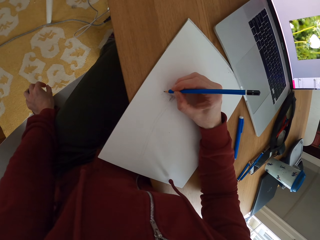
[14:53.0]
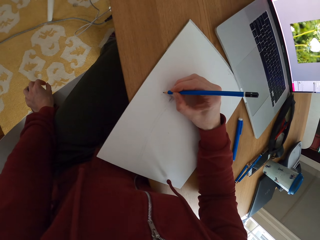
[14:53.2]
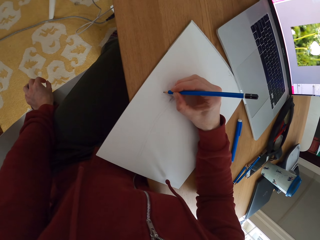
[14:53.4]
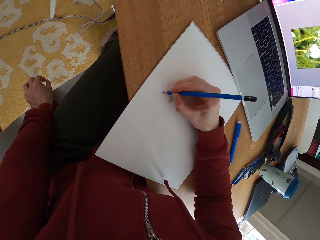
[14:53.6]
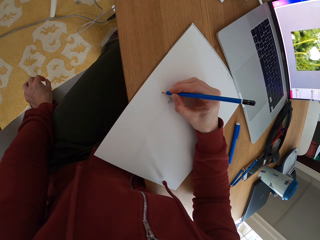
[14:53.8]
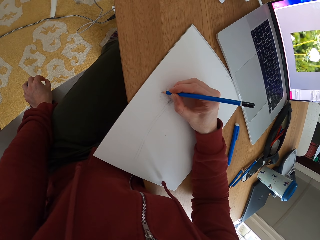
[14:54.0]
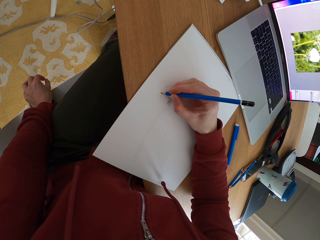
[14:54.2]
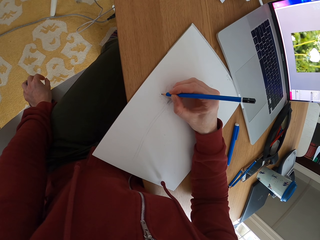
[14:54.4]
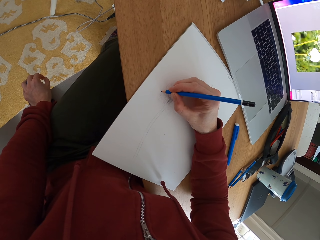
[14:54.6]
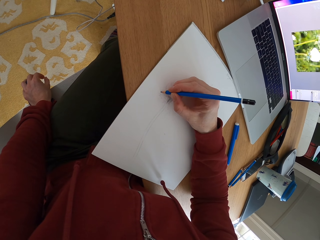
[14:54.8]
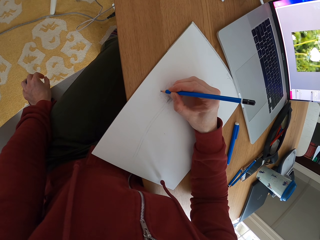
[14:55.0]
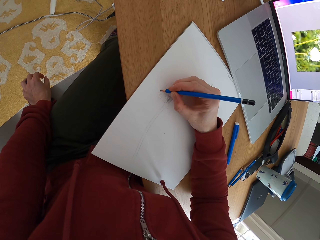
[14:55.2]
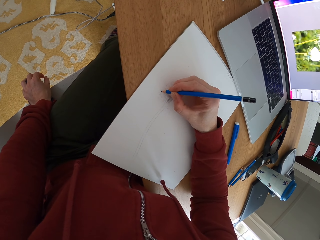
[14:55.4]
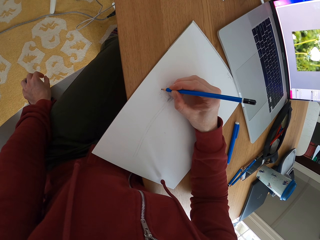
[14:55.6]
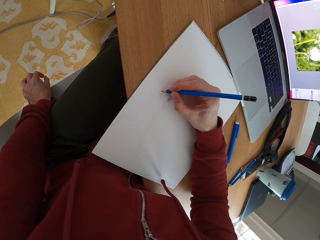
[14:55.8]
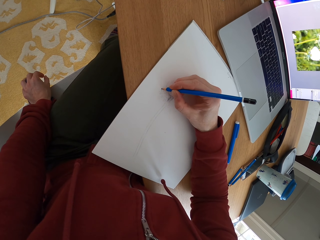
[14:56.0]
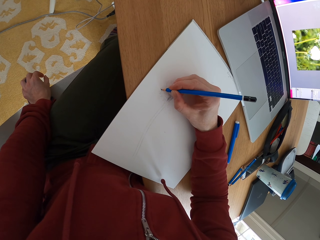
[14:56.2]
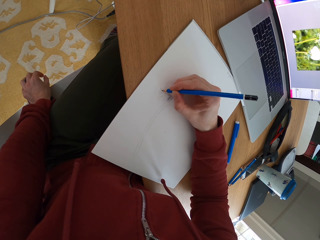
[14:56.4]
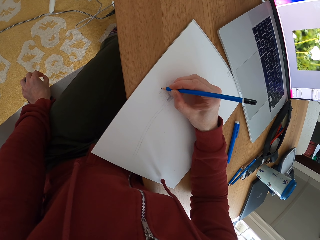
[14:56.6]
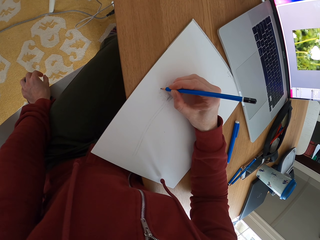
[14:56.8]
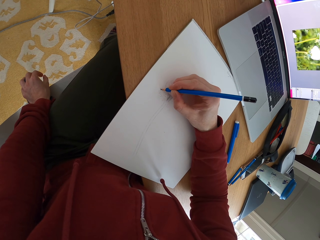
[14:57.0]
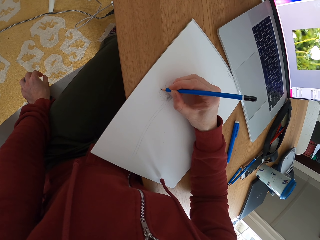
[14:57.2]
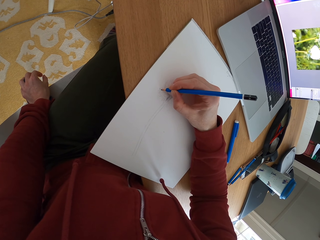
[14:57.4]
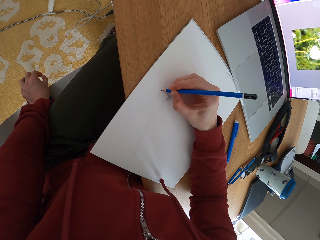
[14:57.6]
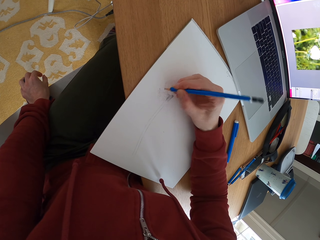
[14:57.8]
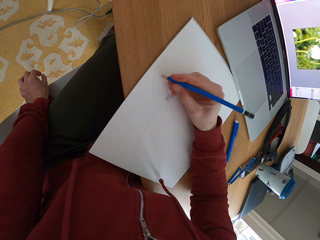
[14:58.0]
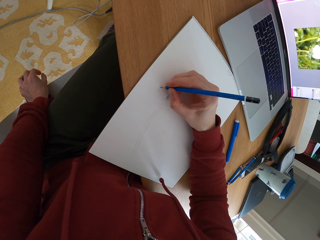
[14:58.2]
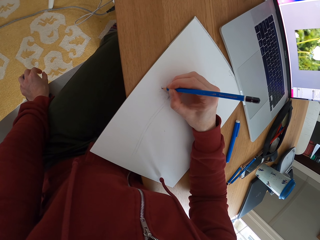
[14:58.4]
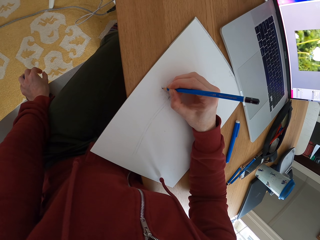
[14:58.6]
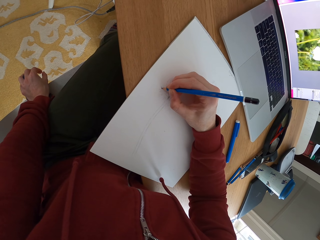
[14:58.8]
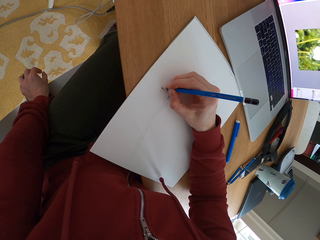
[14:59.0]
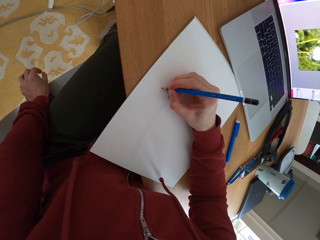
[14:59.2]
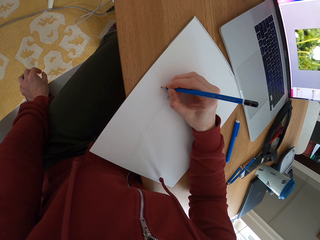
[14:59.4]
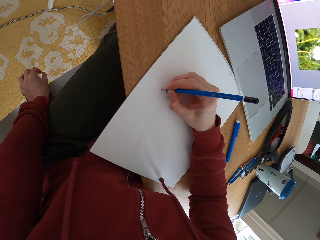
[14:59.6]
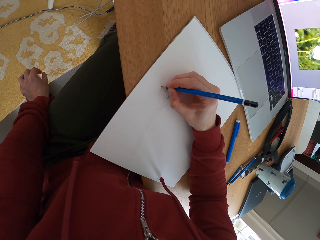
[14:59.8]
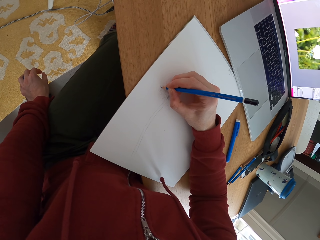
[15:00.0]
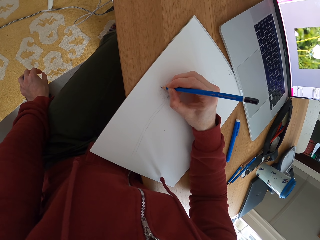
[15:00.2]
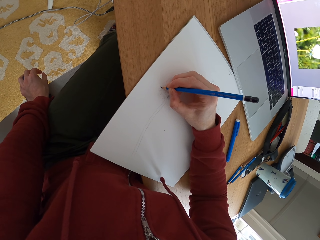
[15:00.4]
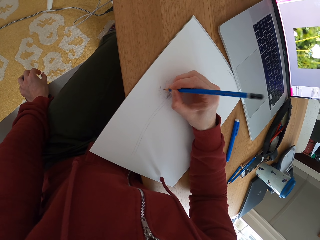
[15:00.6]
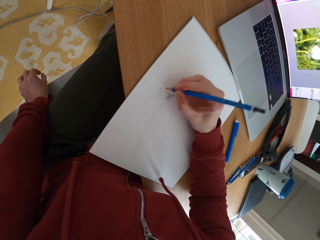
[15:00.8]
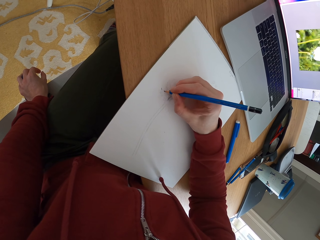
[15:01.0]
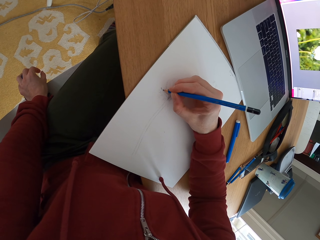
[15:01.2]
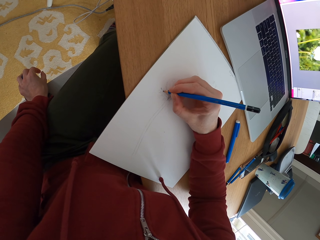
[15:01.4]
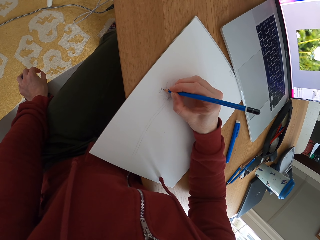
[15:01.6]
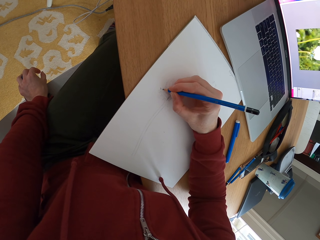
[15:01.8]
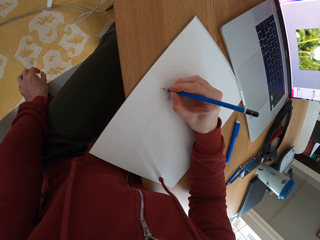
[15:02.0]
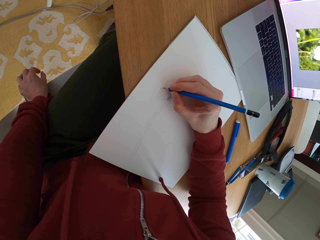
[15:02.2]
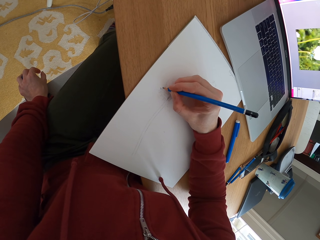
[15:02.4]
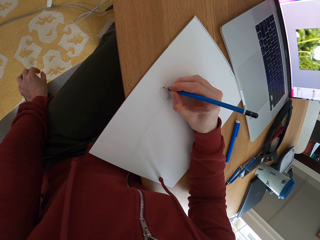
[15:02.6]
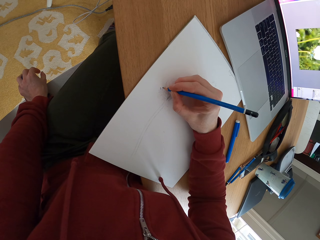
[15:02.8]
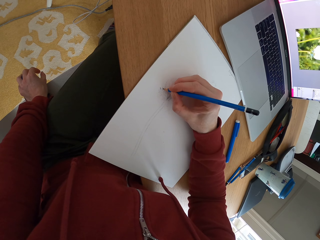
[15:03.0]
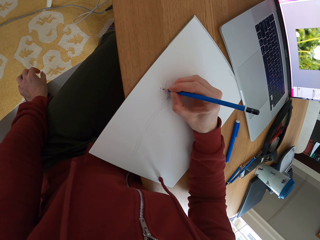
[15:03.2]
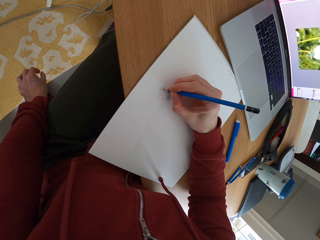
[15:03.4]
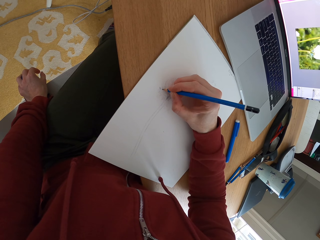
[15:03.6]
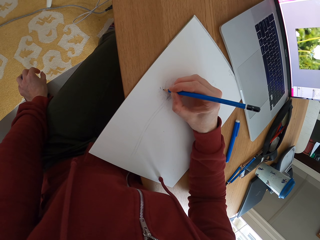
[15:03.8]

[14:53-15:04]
The camera wearer draws a sketch with the pencil.

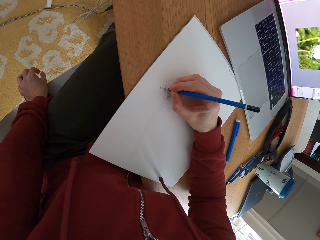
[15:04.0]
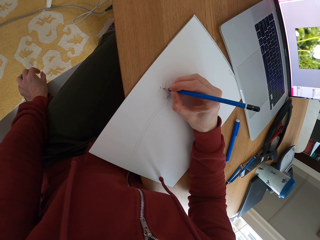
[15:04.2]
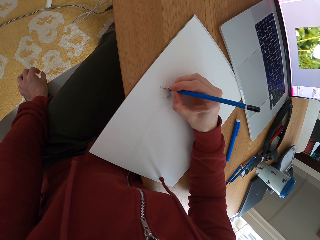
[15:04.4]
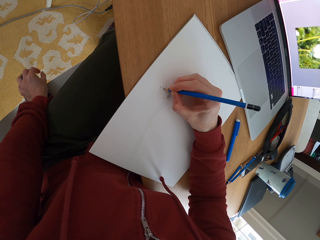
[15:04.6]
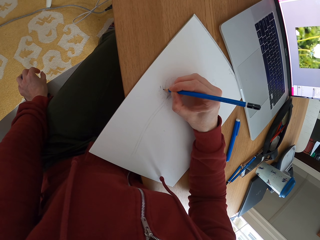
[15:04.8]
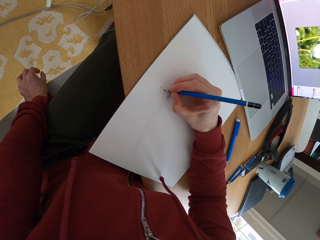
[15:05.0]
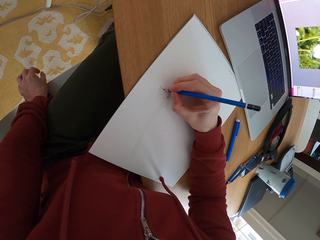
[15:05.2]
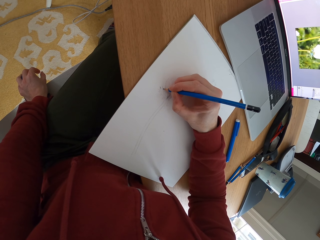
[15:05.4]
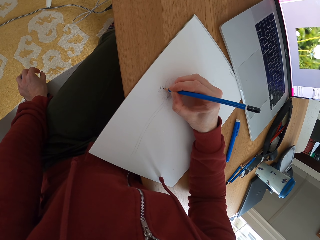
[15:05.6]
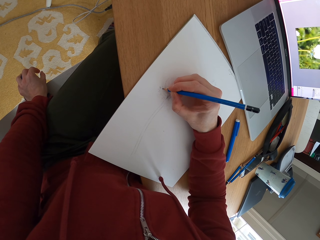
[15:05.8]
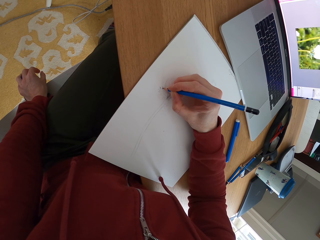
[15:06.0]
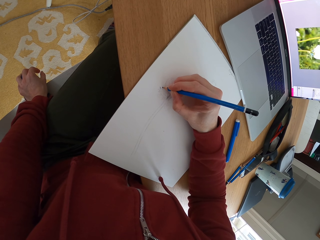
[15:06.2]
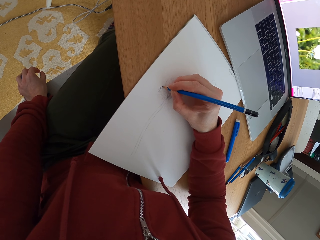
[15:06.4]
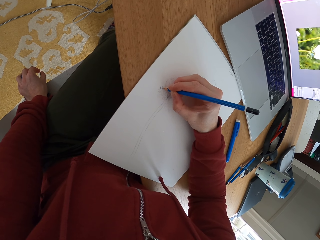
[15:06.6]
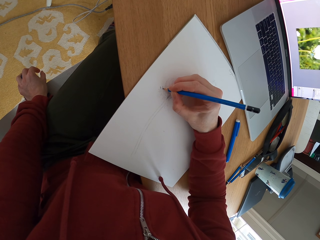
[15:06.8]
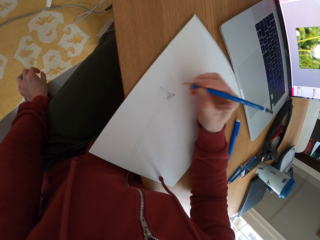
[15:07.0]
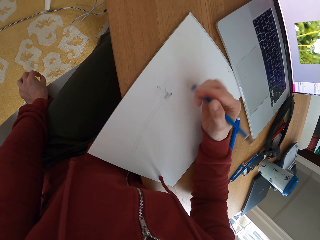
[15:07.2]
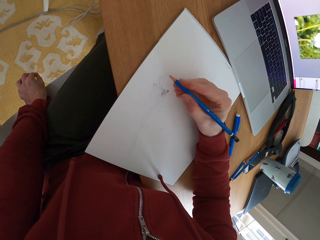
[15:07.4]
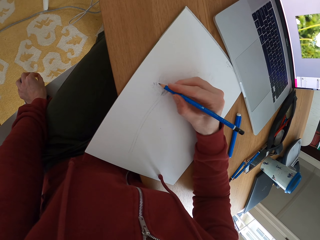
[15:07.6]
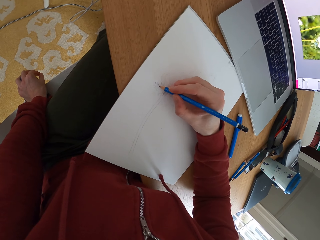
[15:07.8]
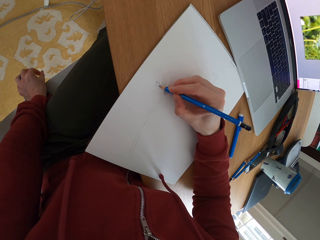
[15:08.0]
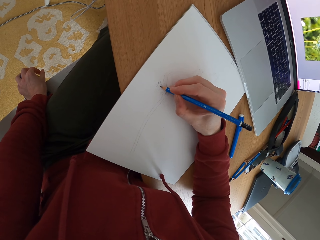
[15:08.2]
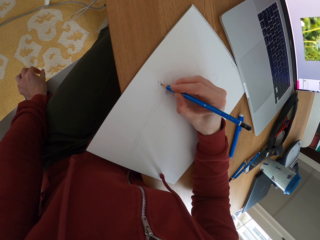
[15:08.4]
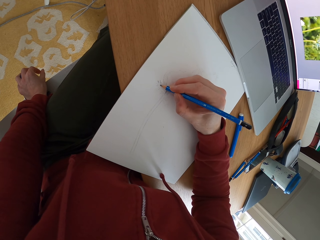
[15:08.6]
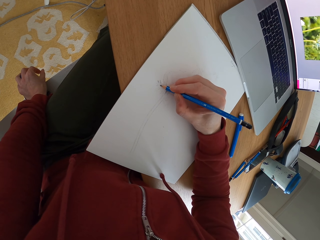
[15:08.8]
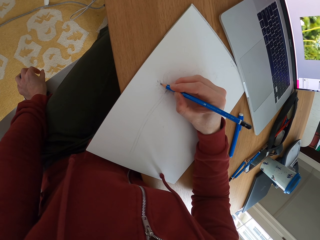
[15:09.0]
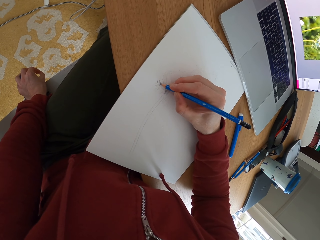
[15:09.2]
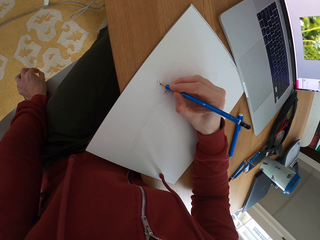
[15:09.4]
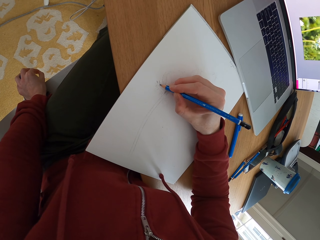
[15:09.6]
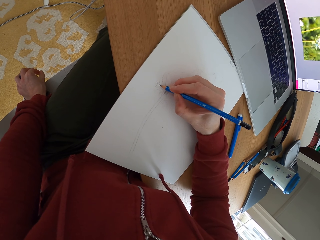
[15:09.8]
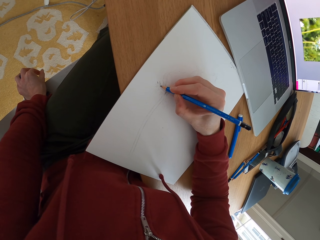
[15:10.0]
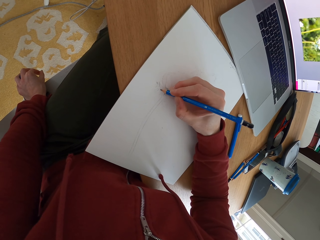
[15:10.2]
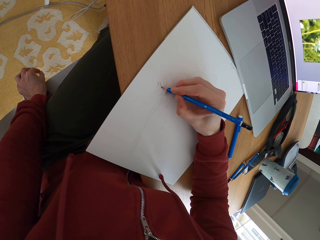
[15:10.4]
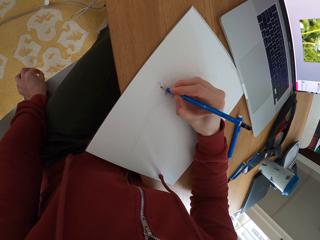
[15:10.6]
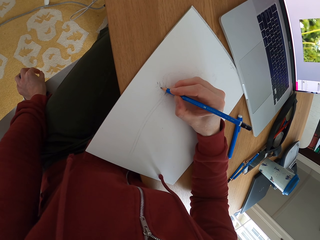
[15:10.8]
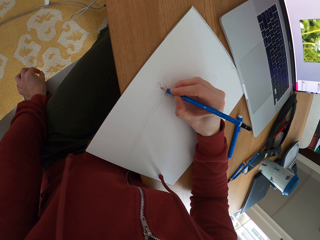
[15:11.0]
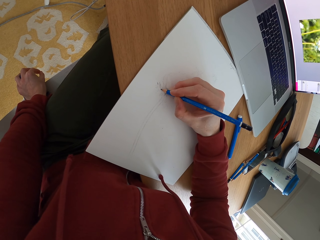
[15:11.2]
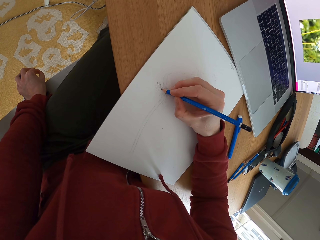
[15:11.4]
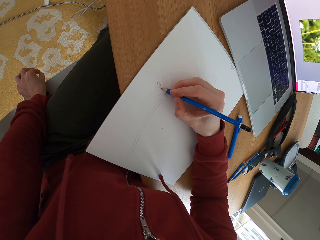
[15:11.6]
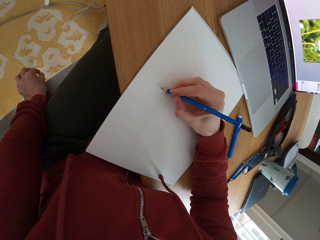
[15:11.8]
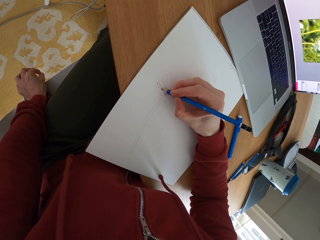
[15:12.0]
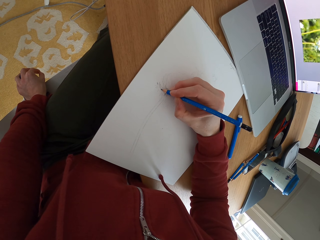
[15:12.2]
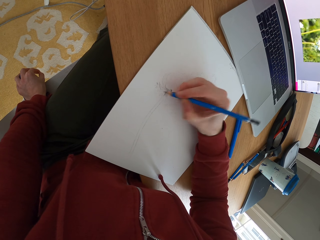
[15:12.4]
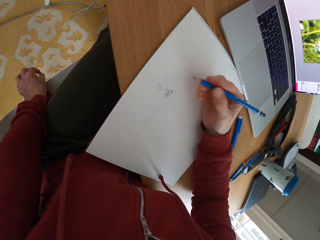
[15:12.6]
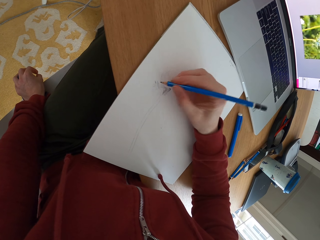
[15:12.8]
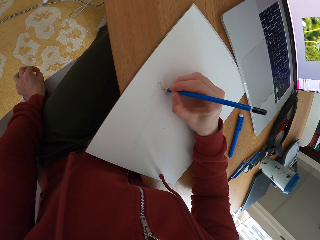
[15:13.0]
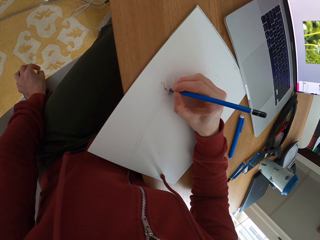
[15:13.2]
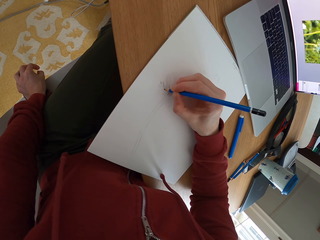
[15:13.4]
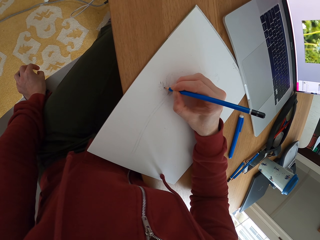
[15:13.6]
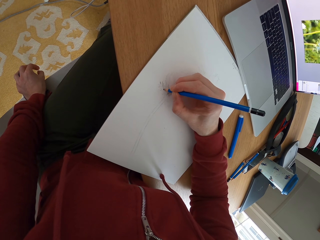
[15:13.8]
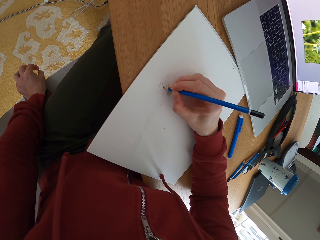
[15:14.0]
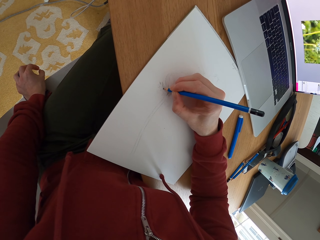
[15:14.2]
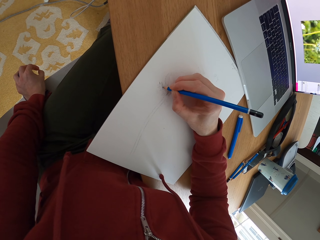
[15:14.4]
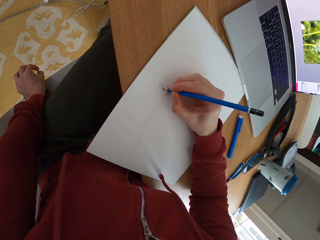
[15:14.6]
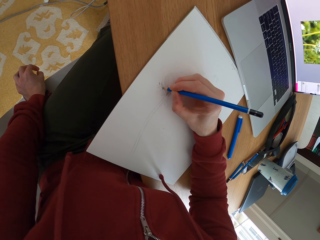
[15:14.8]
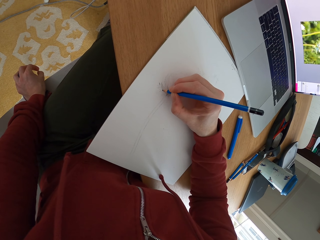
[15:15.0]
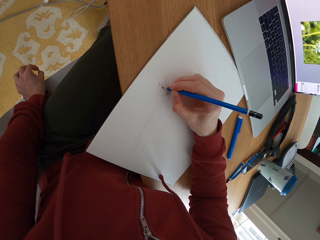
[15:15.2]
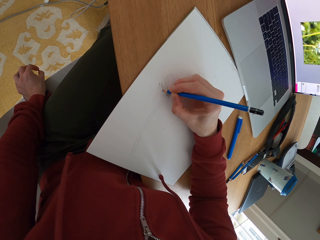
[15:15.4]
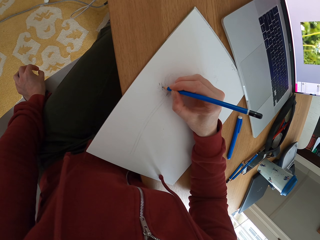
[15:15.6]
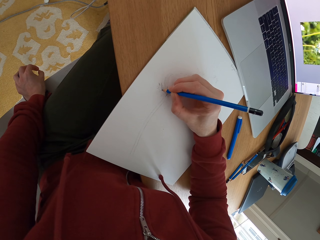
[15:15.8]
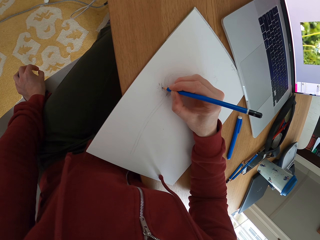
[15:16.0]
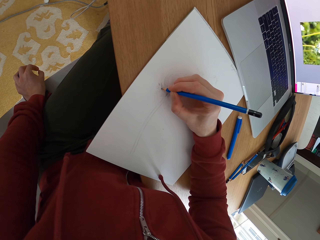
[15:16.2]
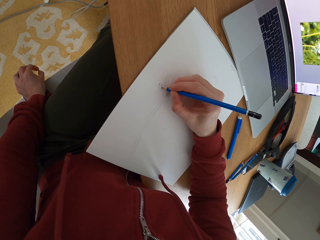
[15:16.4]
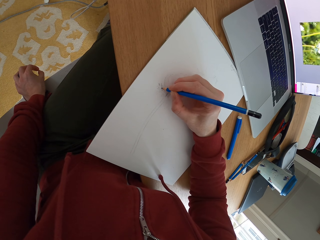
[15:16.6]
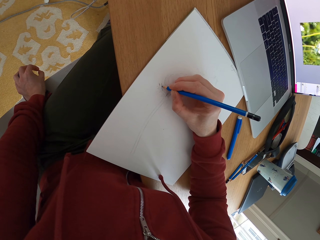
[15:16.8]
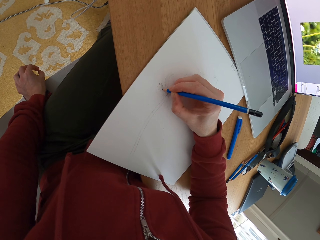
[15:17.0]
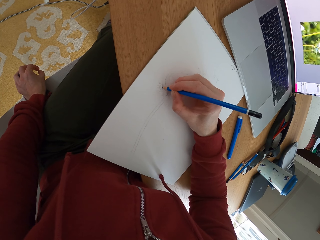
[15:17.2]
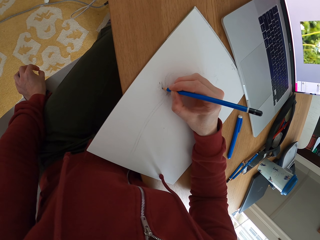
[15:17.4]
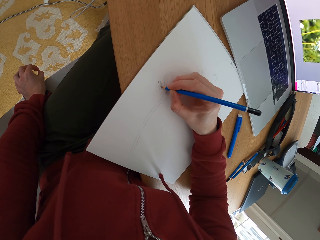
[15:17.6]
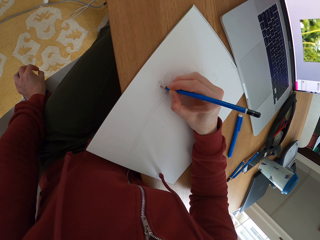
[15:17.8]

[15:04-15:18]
The camera wearer adjusts the pencil. They draw a sketch with the pencil.
